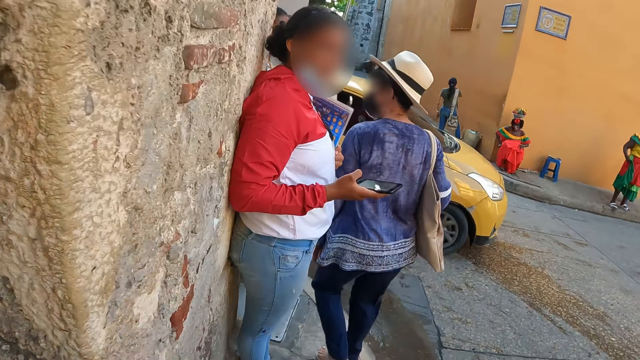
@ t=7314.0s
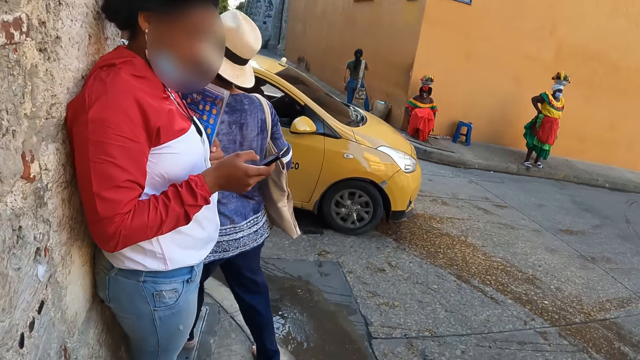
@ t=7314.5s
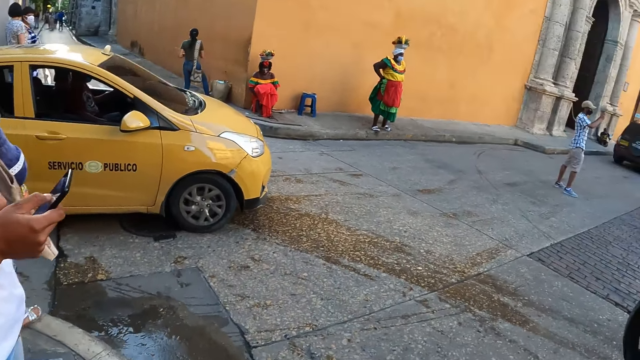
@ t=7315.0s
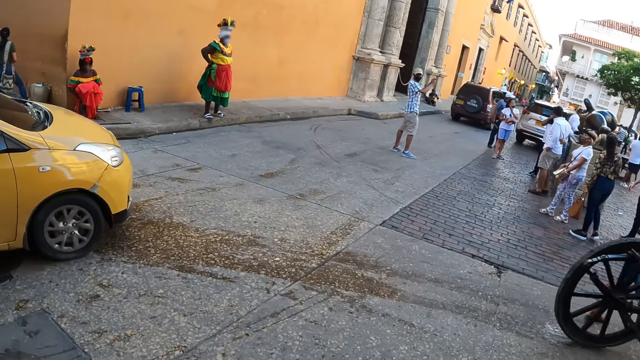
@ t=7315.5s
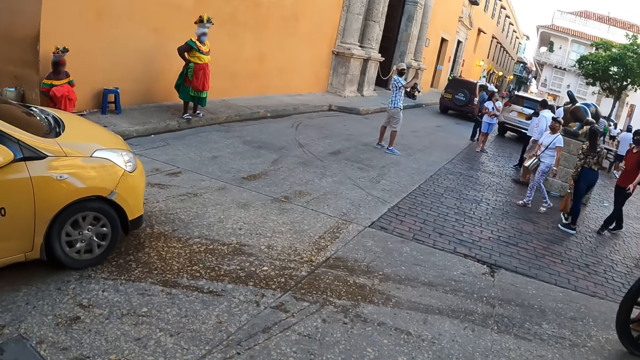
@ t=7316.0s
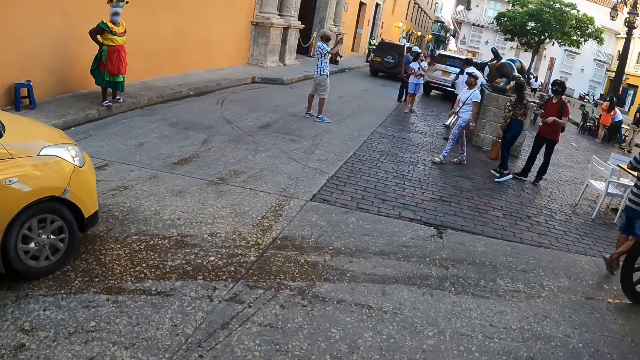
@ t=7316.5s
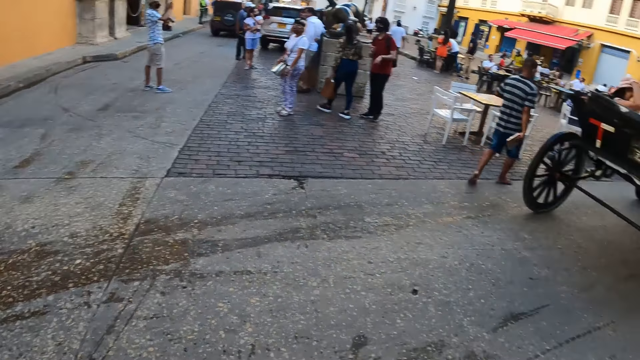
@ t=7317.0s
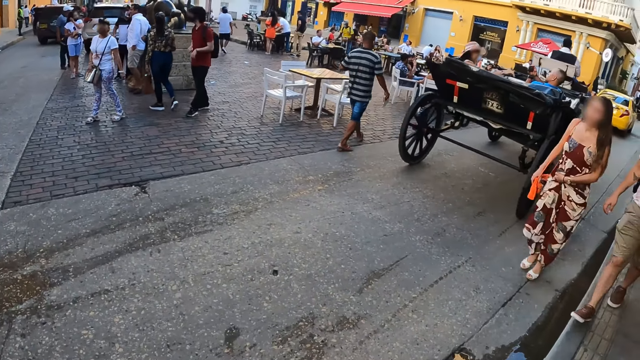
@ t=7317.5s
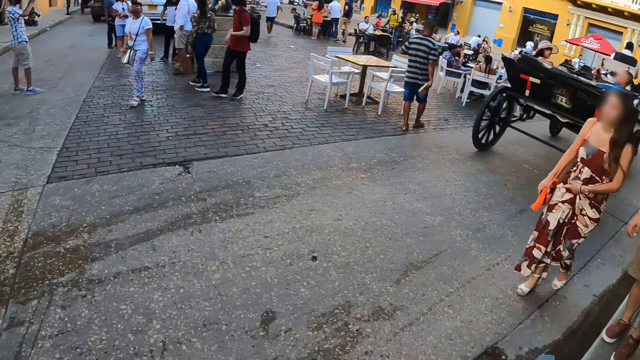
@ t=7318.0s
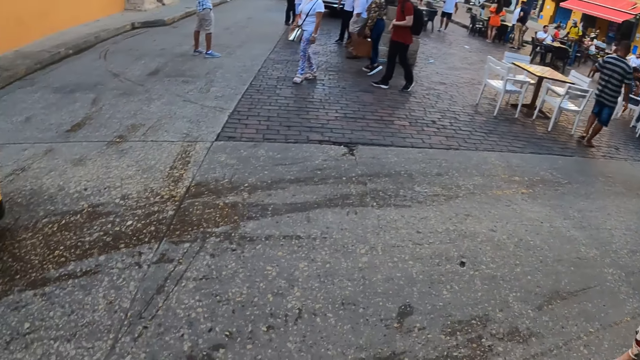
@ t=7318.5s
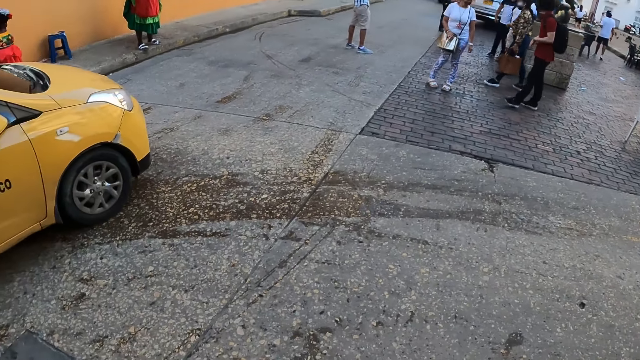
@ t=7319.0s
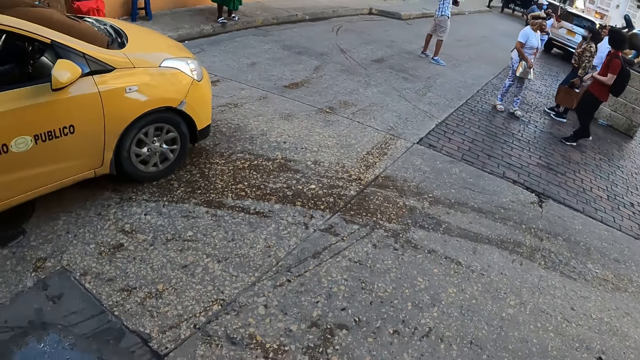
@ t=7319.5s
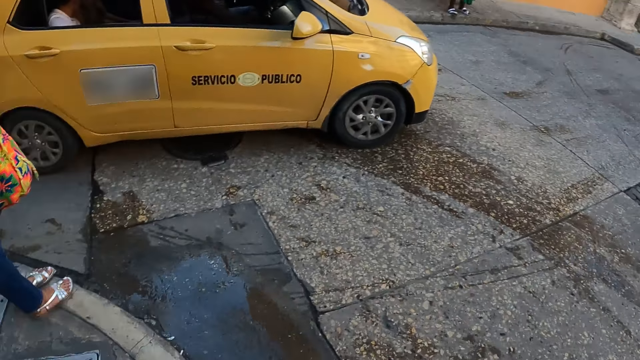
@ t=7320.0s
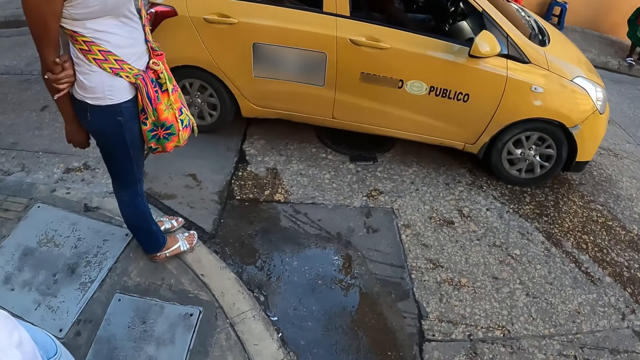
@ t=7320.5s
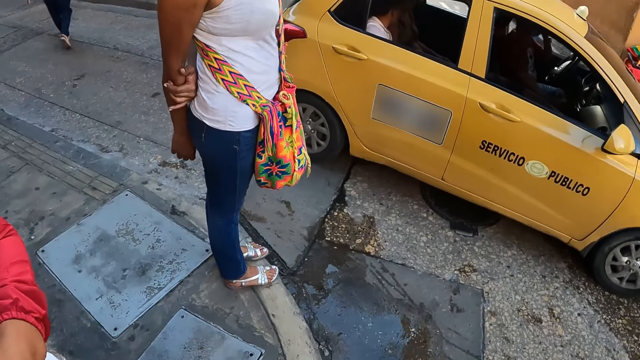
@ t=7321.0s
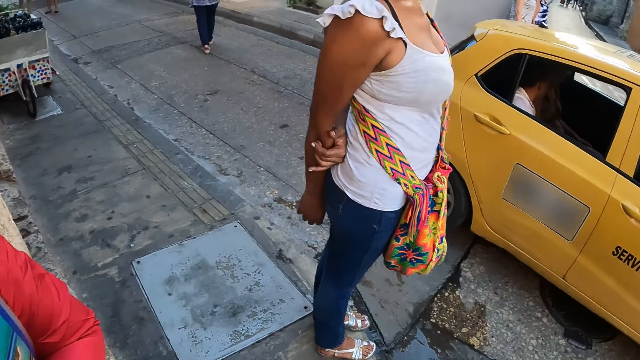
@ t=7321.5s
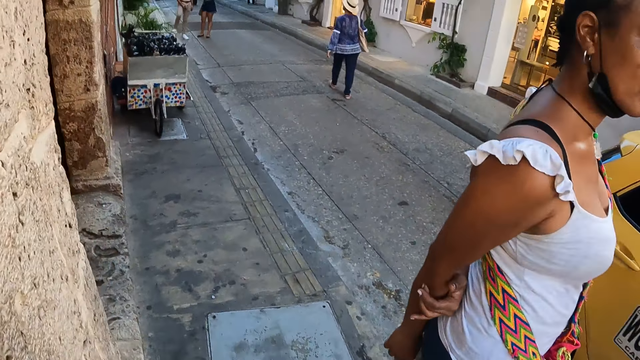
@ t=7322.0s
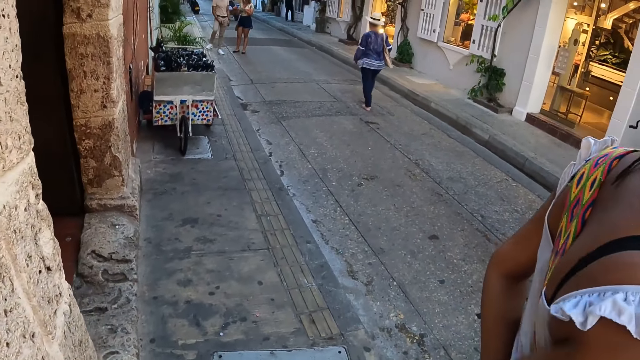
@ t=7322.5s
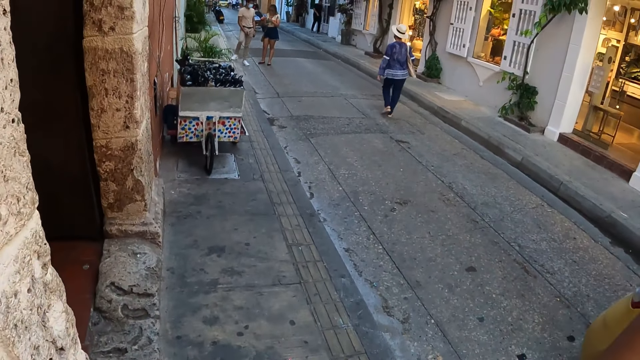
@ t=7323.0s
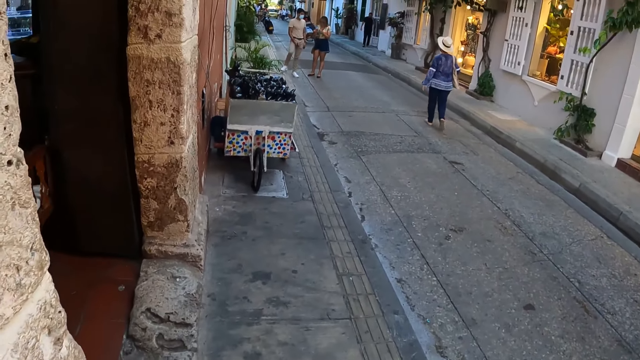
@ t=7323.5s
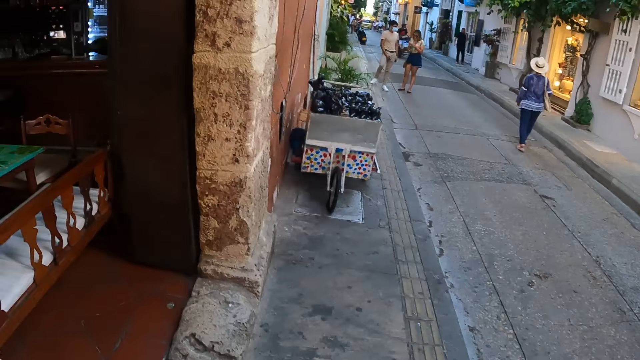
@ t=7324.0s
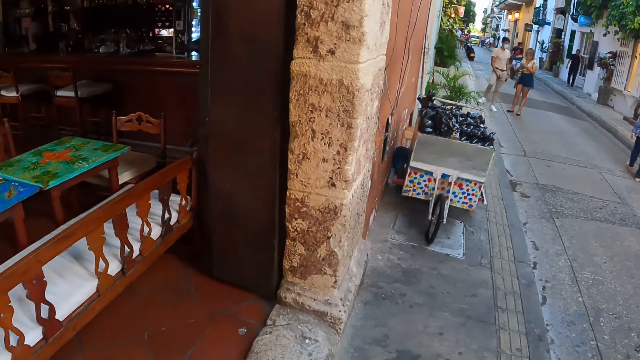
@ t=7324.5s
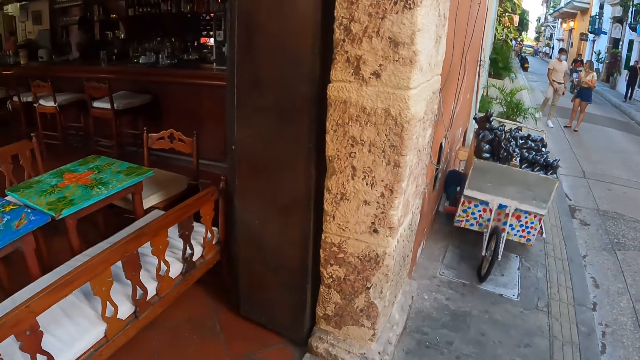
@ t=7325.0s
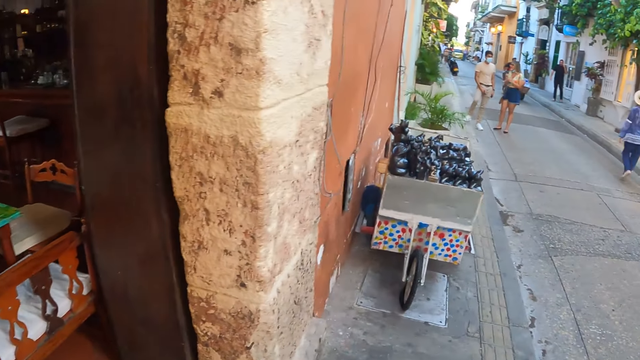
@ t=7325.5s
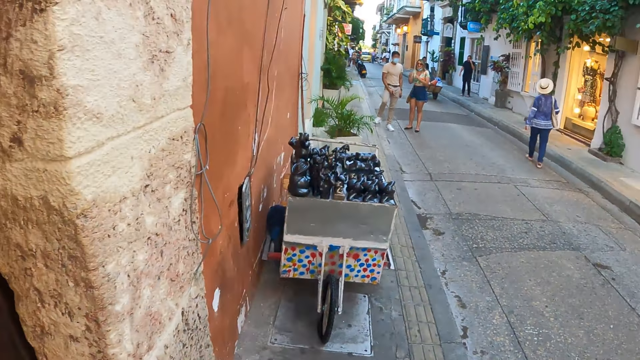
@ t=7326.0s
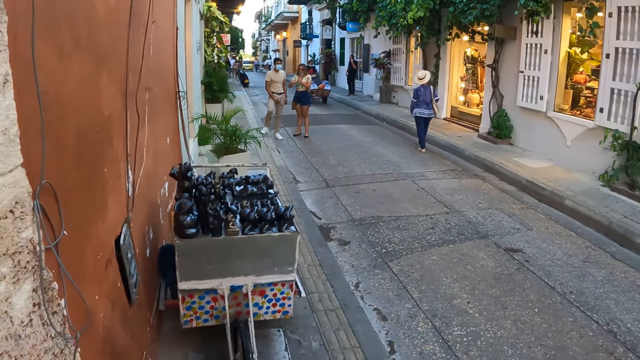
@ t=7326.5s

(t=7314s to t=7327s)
The camera wearer looks around. They walk around.

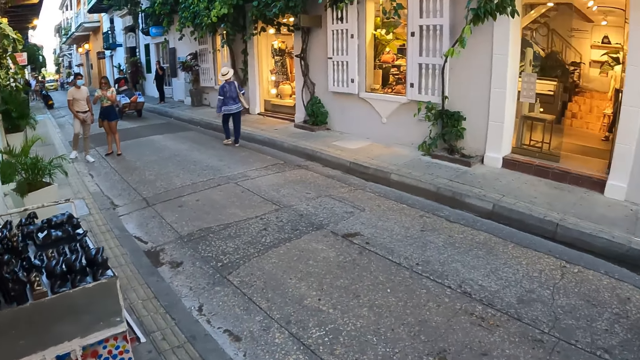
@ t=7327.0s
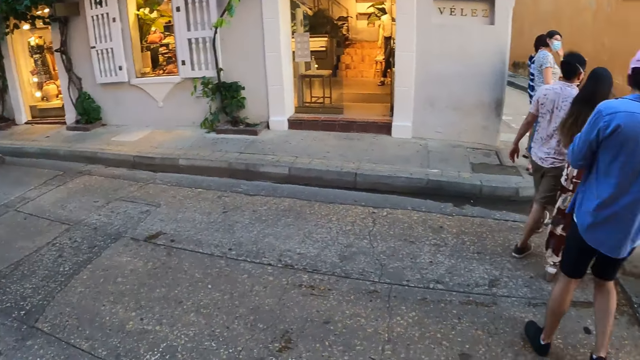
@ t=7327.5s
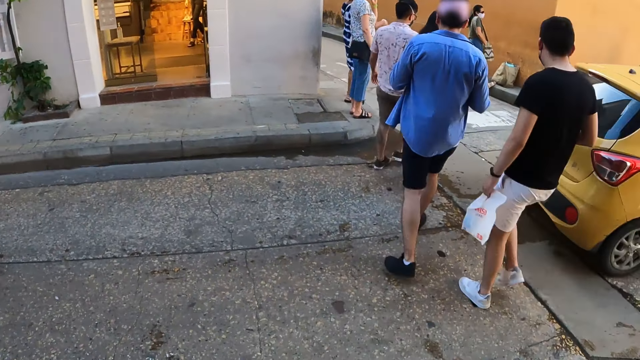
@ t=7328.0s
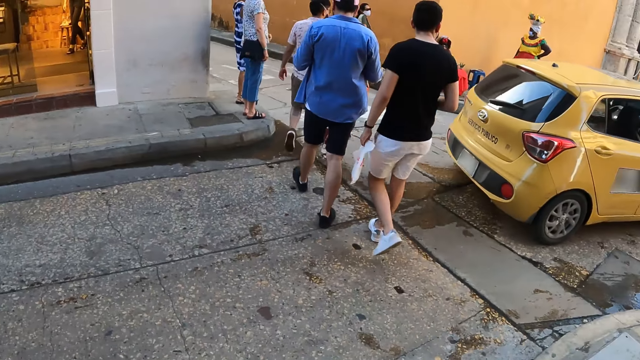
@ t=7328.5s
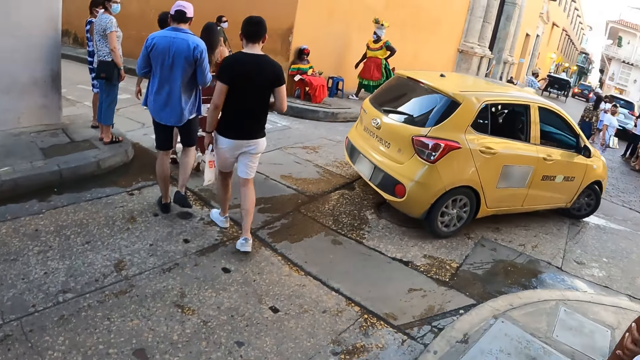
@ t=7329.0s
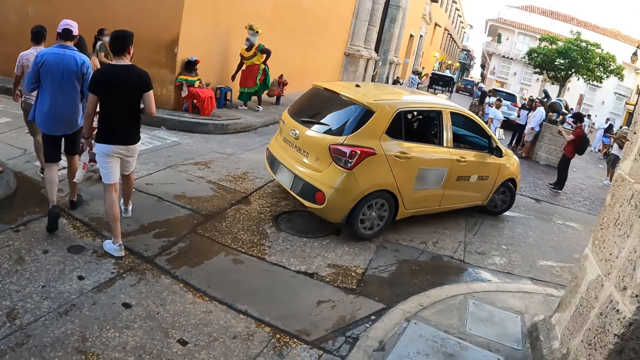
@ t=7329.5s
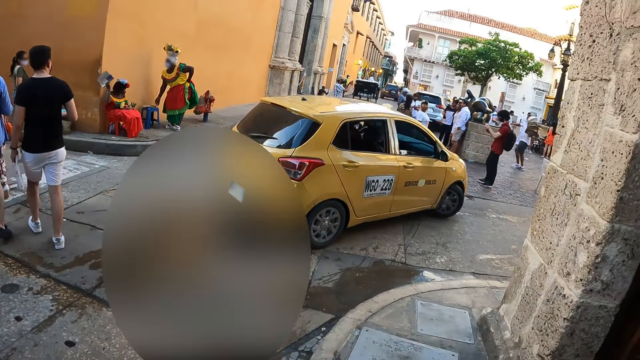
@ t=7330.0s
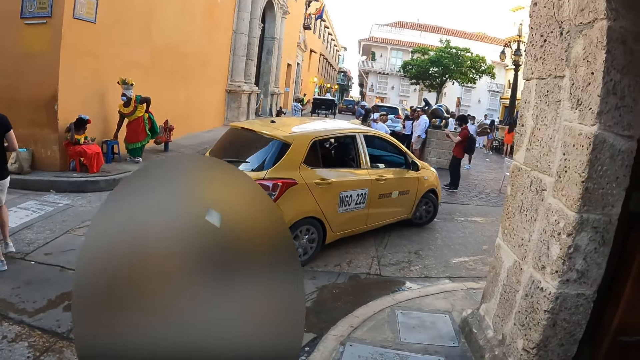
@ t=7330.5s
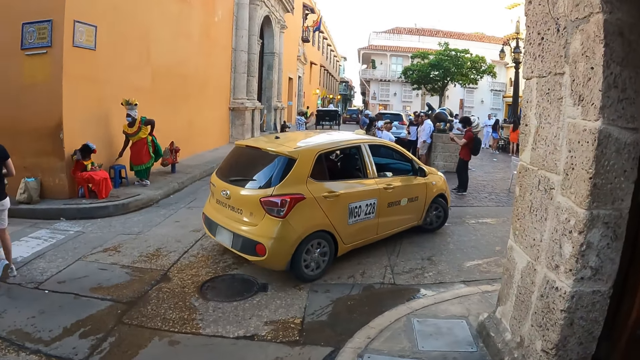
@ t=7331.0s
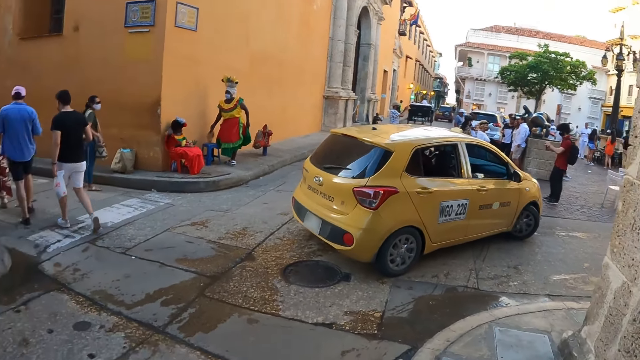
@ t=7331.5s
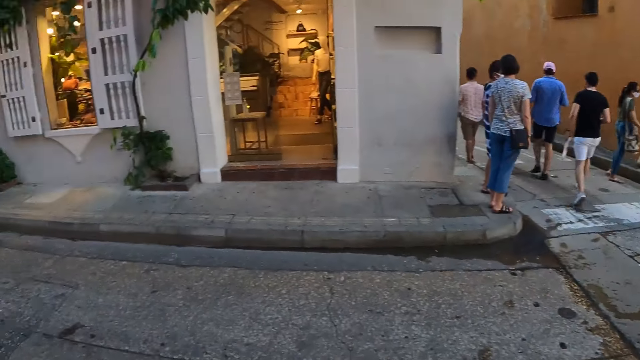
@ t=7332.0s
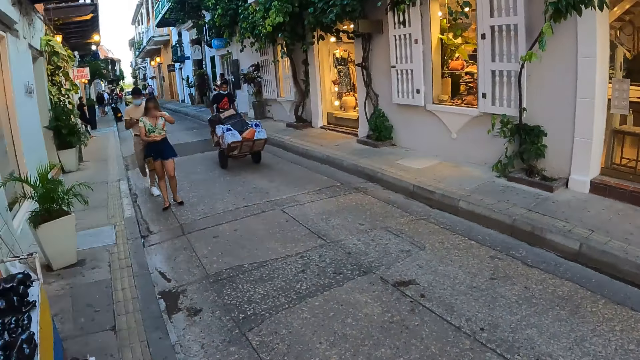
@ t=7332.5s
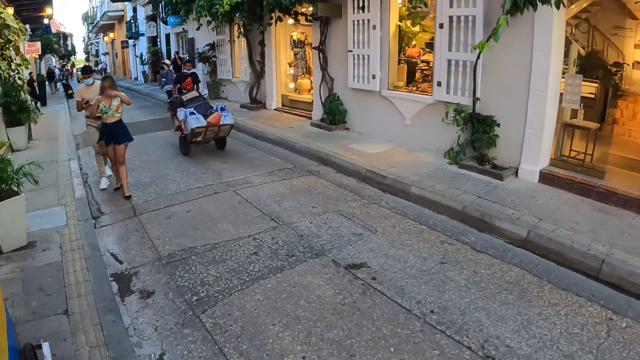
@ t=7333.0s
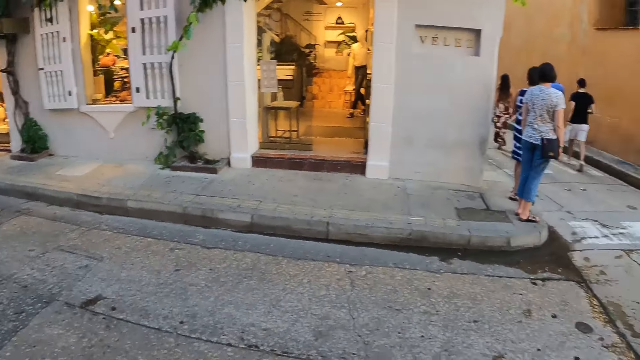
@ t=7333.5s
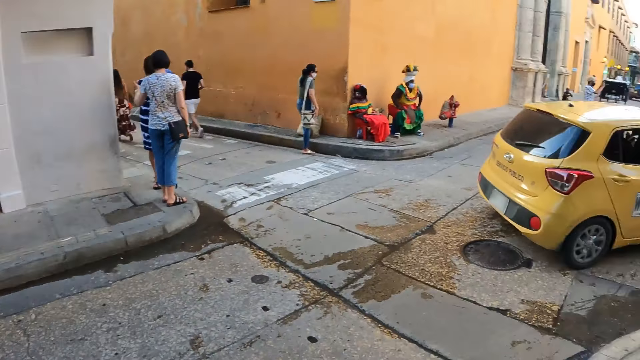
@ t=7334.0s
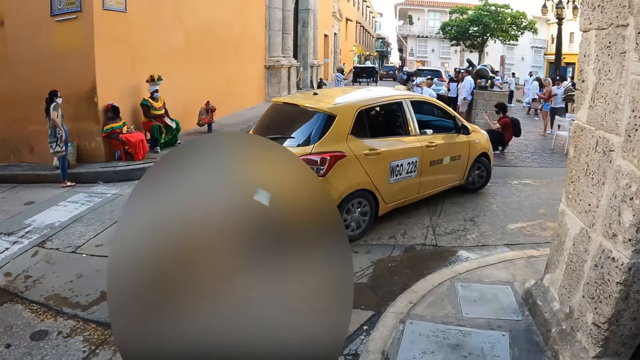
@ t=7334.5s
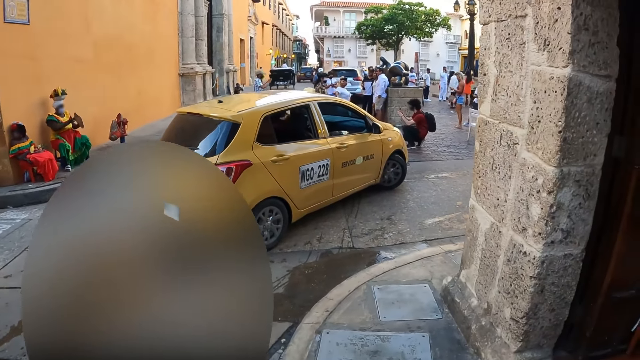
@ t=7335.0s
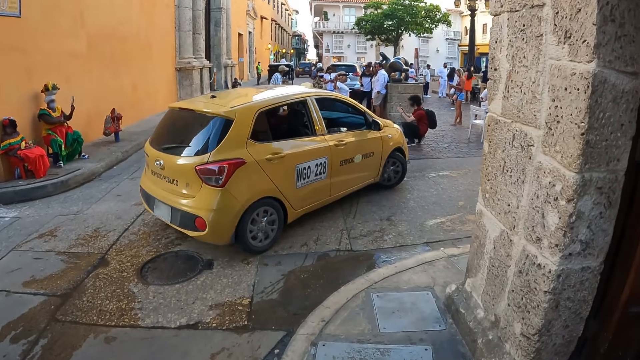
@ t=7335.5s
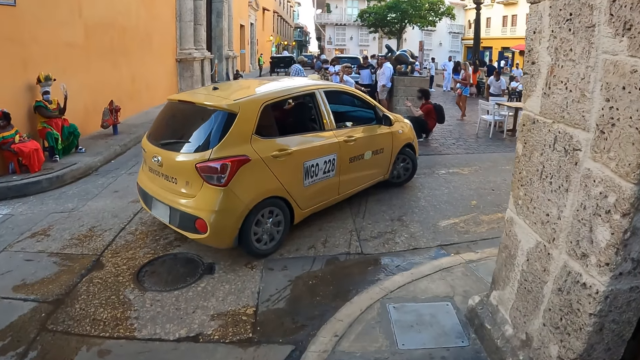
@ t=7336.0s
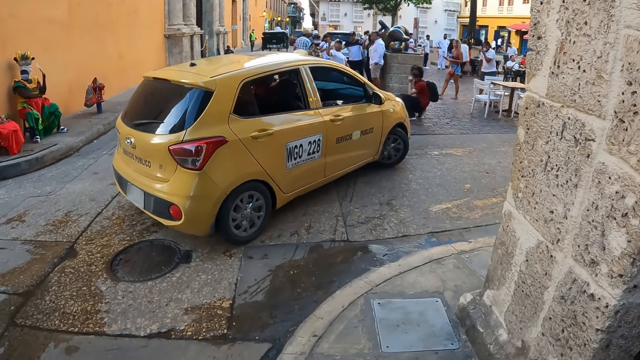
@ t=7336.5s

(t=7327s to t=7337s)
The camera wearer looks around.
